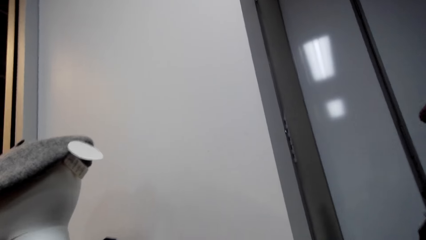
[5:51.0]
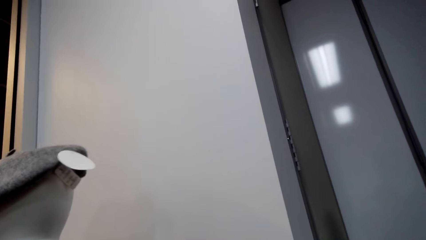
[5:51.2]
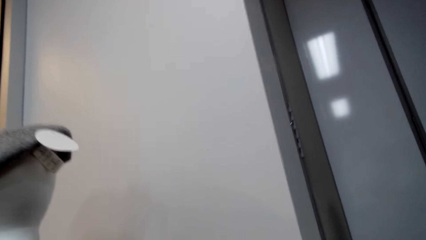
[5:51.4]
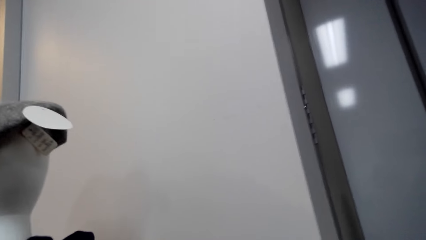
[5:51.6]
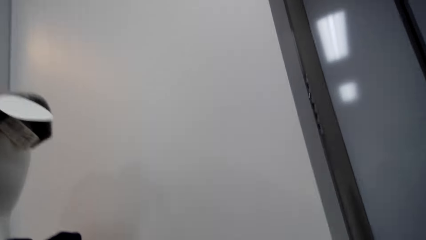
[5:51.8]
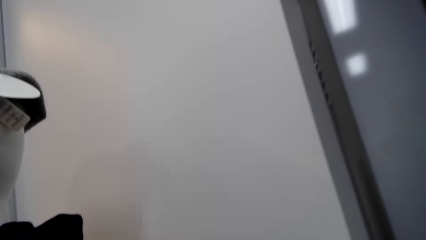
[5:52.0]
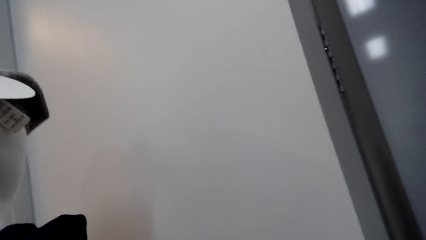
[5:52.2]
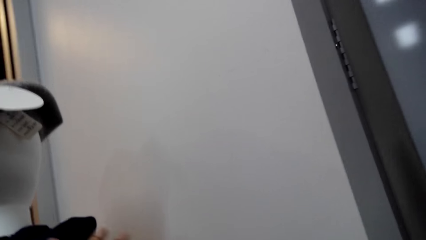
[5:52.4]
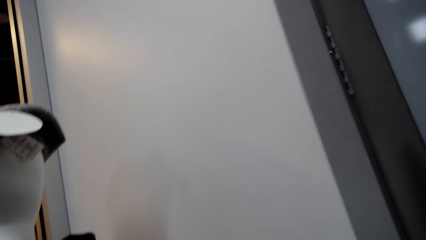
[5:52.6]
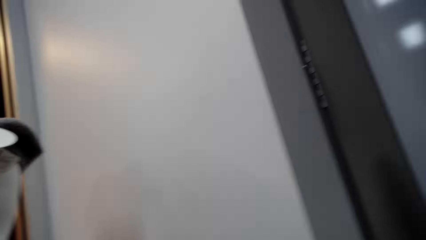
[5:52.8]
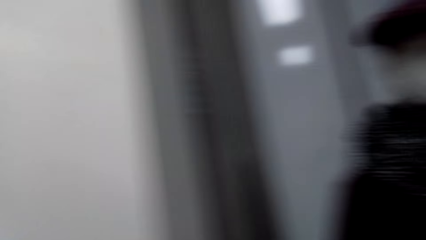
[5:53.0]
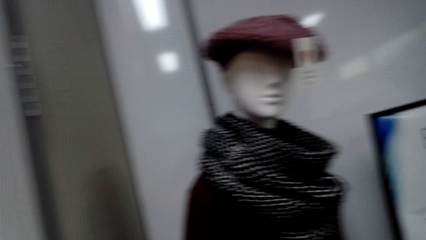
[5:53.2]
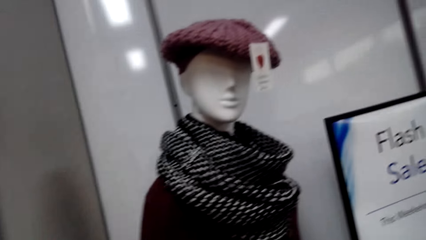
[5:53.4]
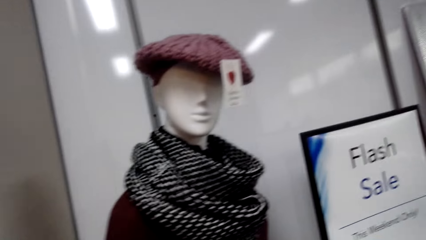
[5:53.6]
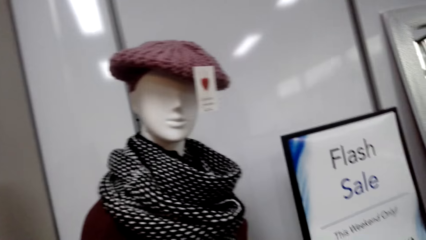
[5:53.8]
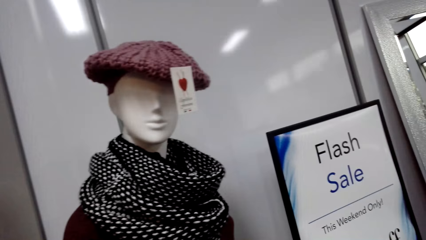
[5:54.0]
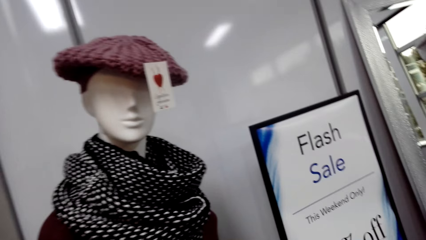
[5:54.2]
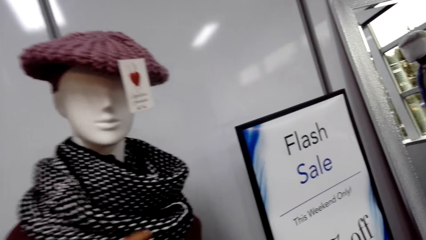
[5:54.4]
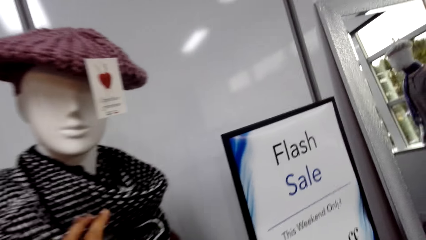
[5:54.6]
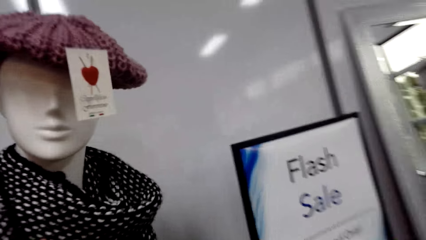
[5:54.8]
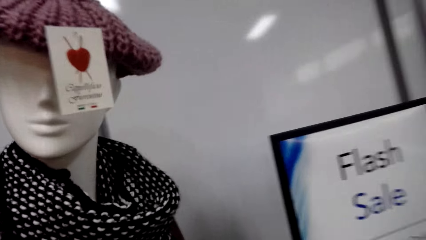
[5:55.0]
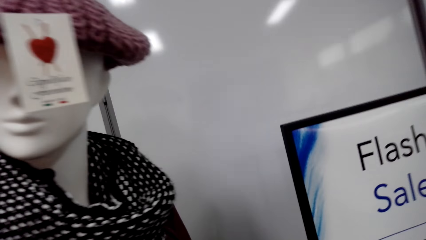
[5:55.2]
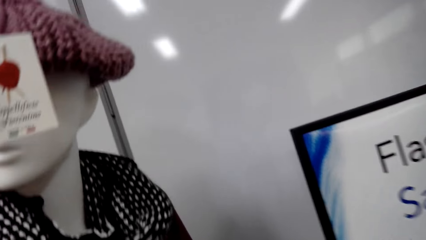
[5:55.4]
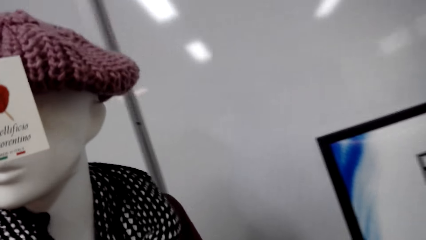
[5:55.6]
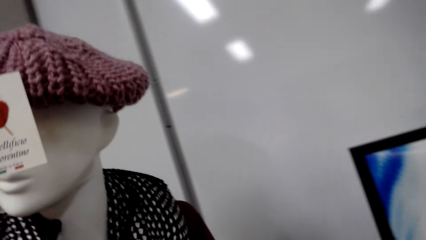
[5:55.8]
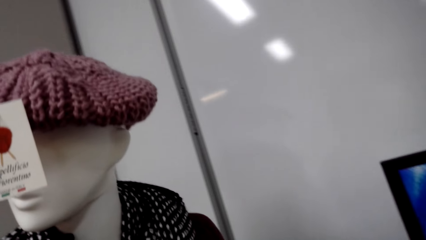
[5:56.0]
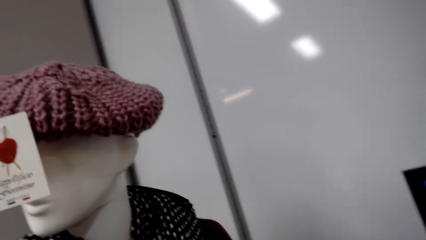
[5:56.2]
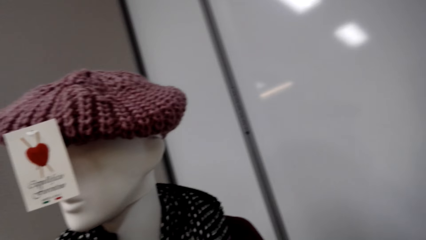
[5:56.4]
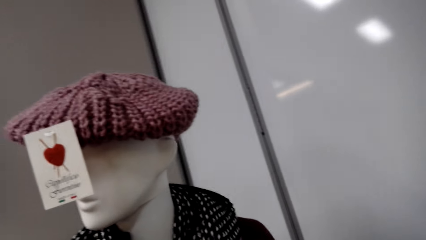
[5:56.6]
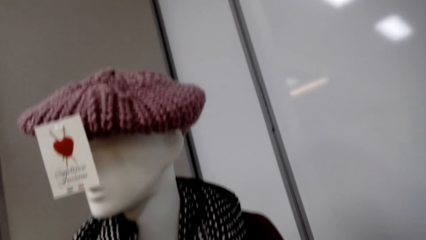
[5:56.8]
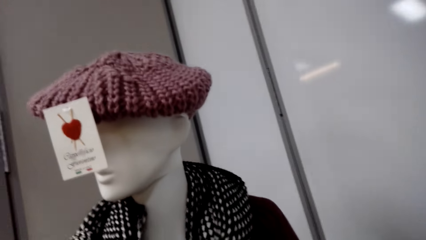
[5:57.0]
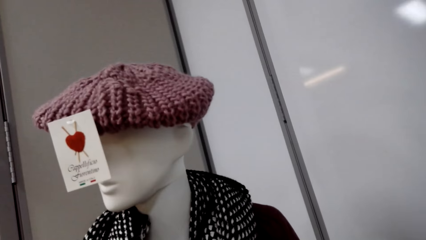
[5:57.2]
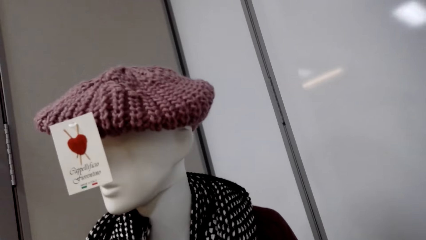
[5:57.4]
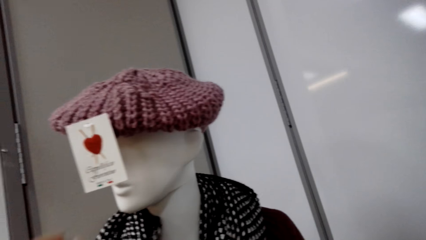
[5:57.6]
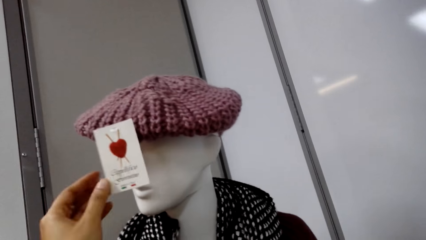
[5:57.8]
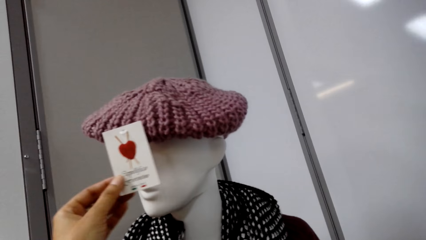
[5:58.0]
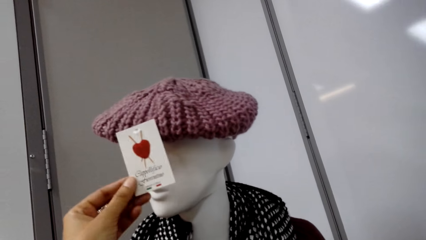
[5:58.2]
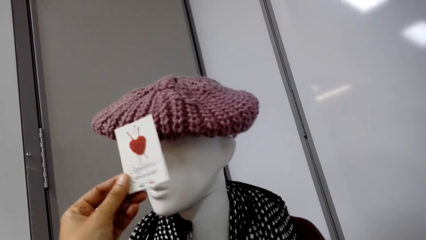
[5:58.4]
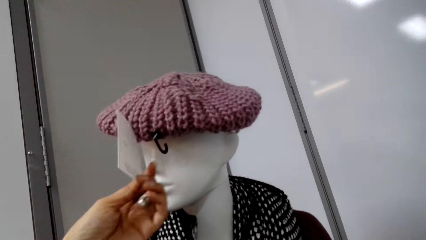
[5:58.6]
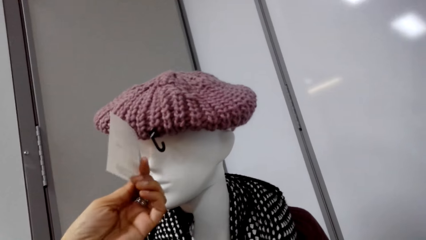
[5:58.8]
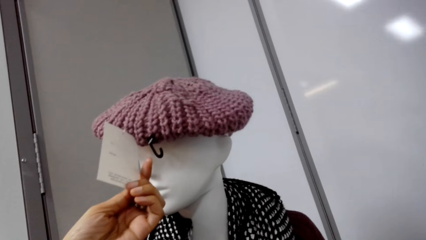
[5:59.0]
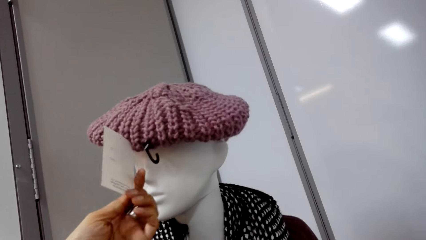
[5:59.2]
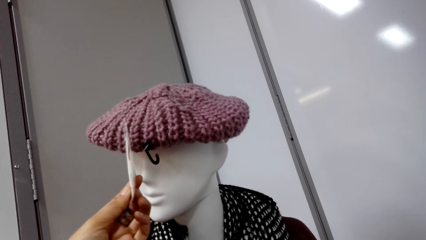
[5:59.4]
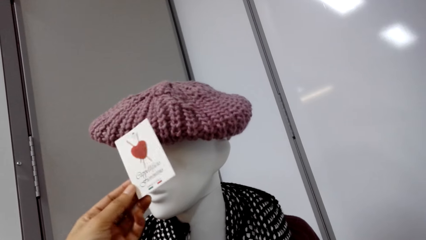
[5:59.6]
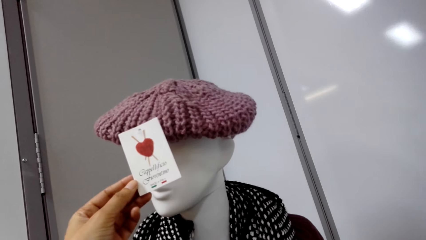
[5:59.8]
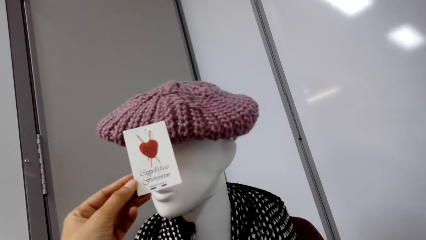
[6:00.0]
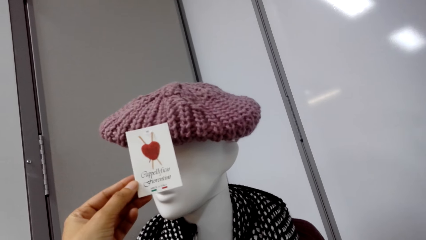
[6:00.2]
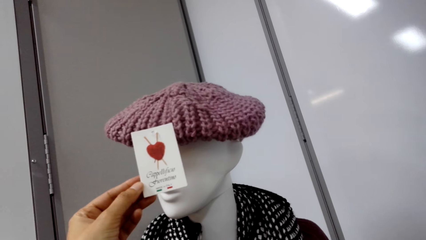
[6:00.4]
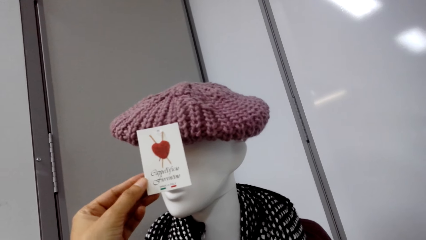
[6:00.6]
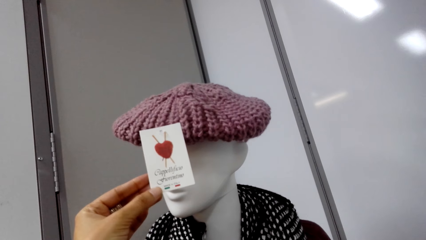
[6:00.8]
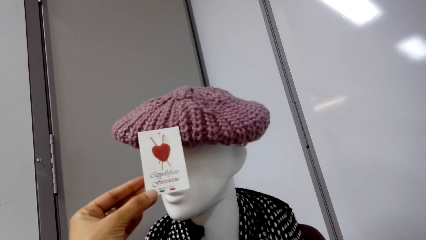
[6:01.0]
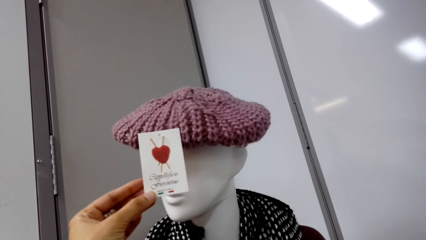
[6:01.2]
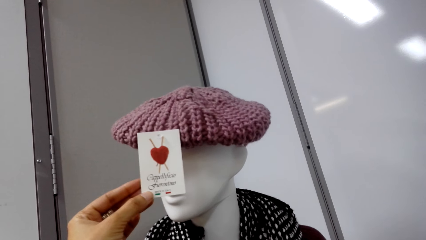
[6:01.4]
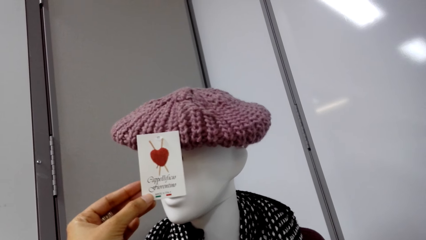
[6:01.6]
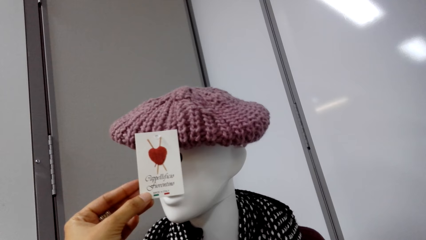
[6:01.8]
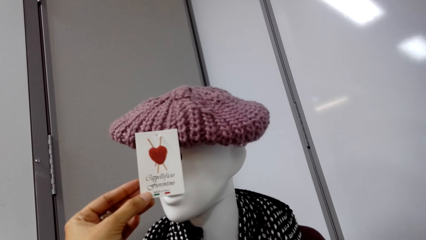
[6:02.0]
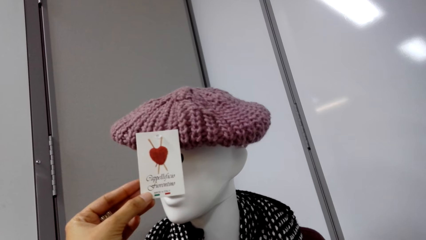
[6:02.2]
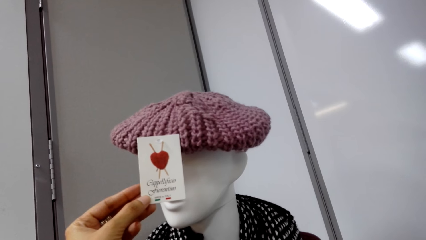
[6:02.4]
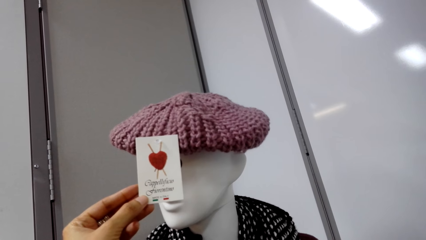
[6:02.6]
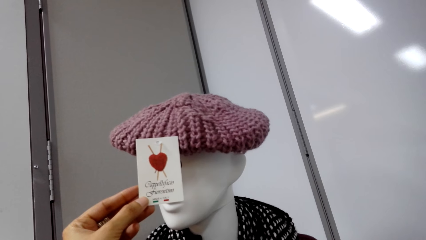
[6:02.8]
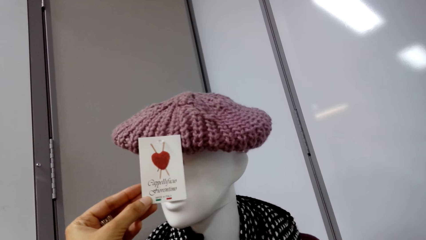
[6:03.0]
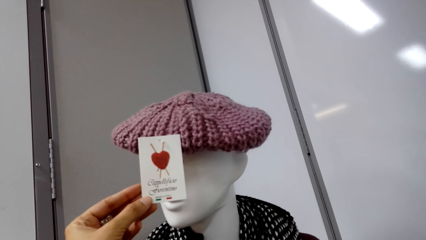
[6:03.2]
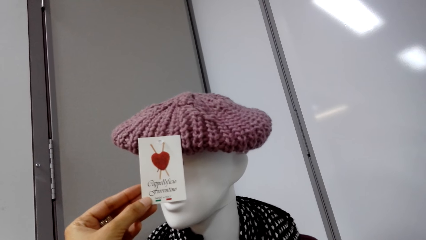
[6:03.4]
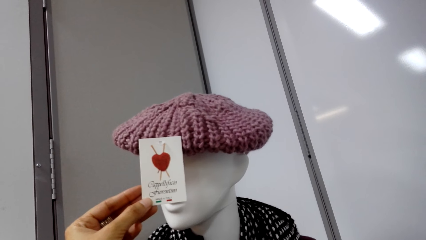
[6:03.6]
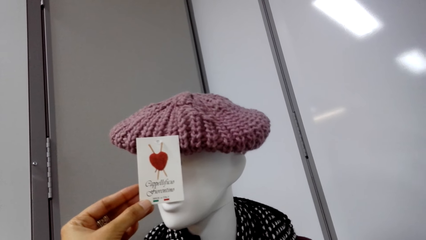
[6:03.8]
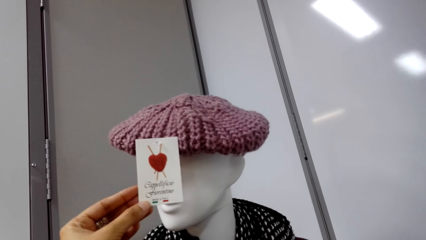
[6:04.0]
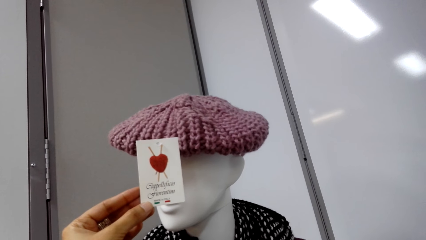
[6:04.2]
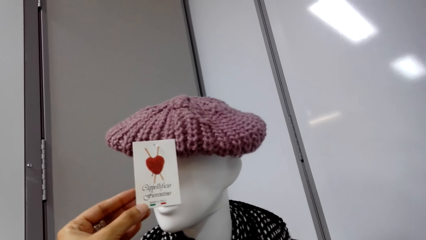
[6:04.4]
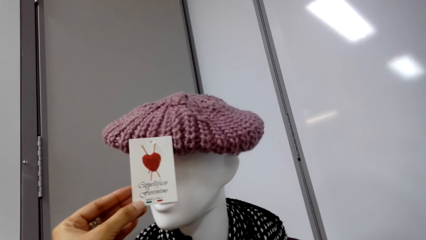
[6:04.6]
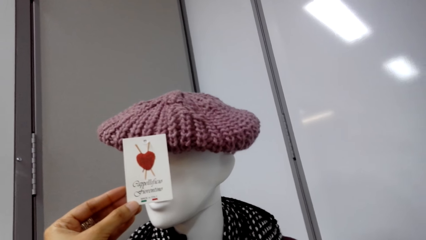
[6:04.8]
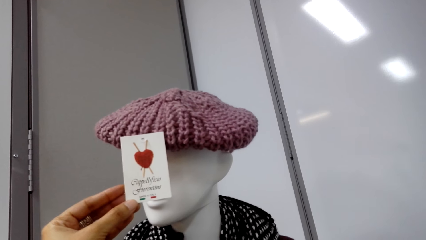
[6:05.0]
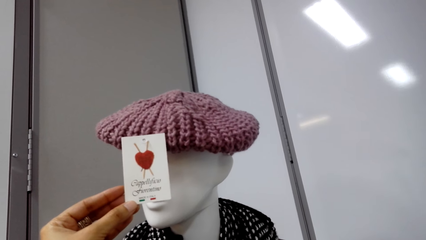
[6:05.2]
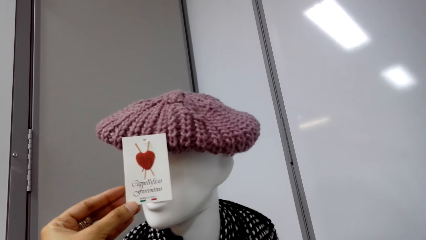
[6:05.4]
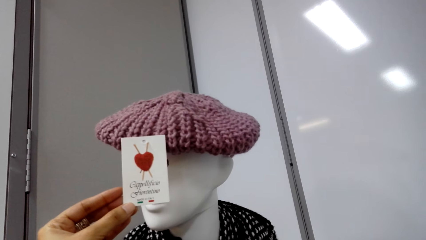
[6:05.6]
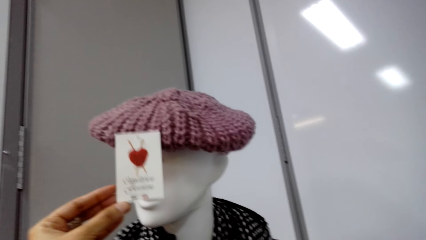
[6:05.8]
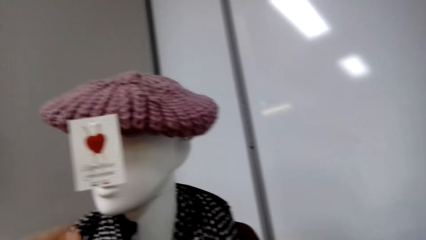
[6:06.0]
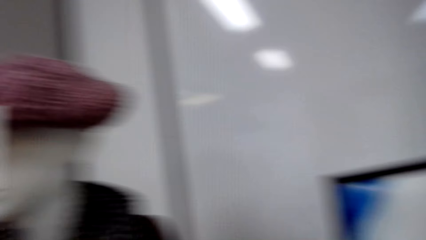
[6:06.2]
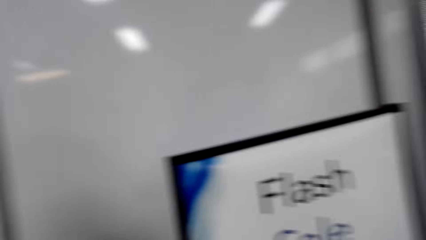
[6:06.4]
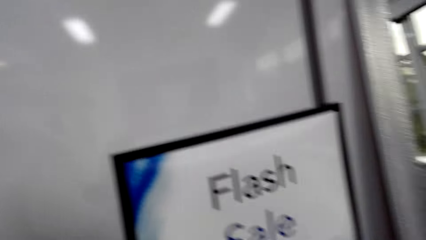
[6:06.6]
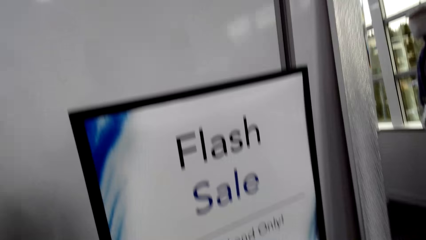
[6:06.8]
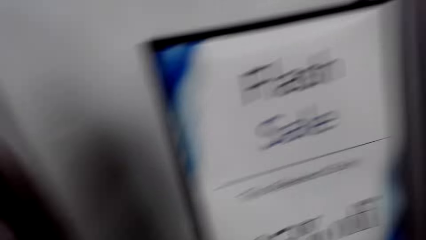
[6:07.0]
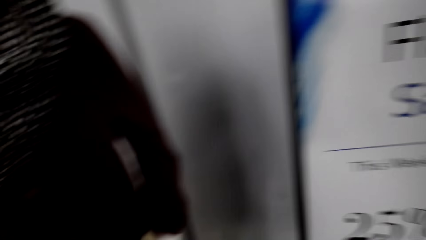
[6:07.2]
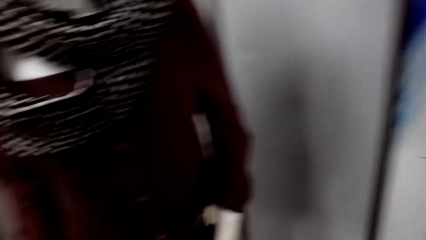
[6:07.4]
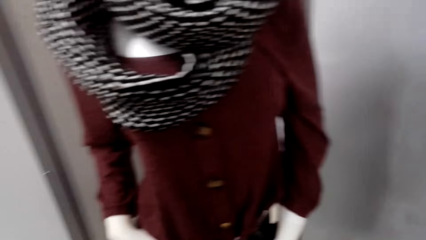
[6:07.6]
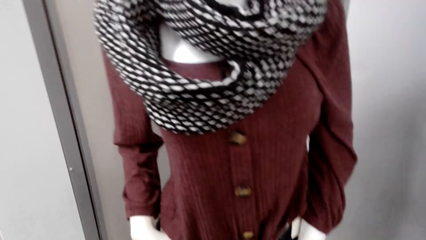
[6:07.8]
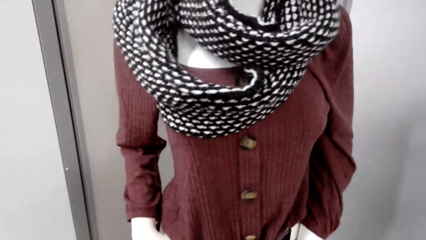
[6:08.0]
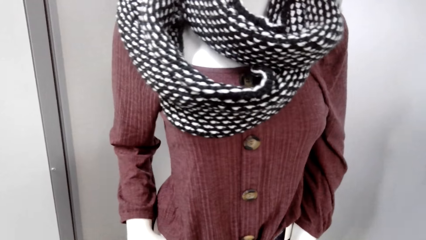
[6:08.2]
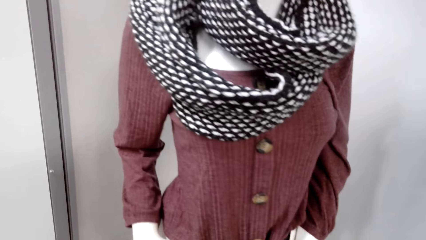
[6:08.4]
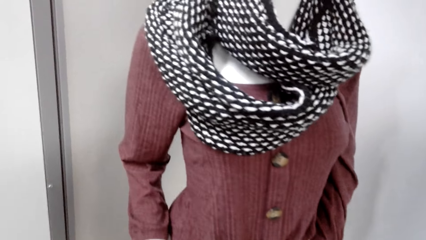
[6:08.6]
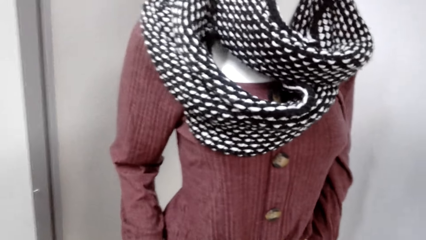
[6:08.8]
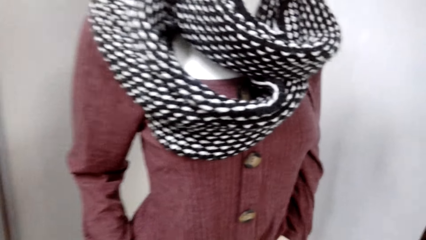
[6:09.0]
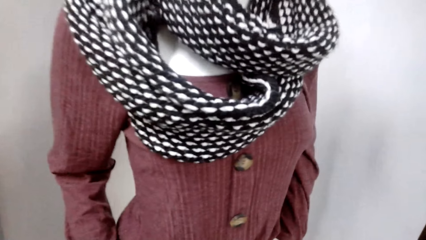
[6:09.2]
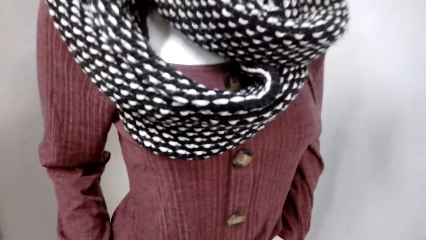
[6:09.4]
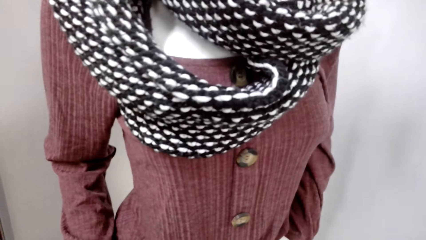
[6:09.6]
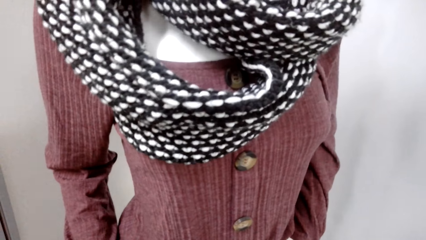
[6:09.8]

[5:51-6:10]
The camera wearer touches a scarf on the display. They check the price tag on the head cover. They look at the clothes.
